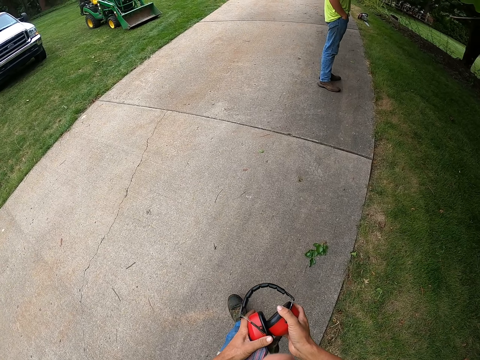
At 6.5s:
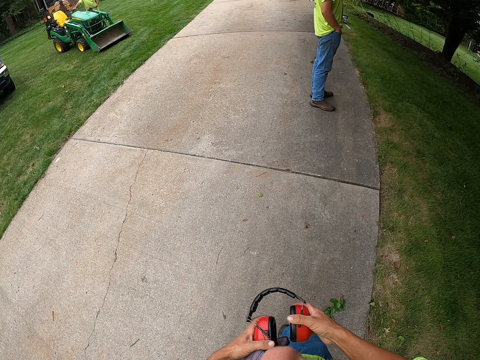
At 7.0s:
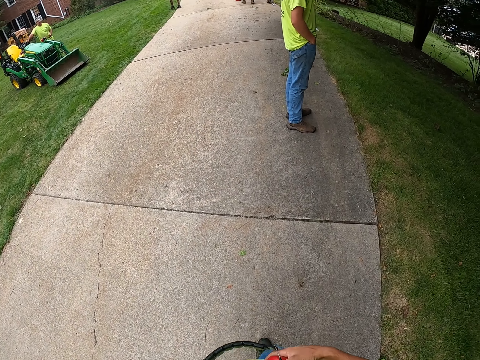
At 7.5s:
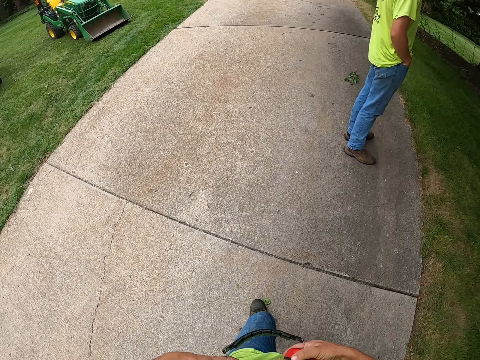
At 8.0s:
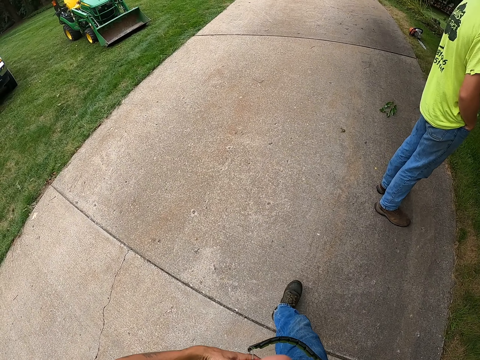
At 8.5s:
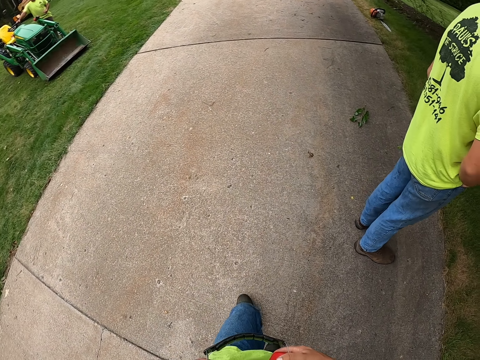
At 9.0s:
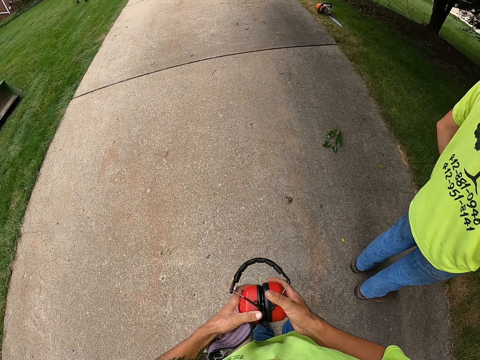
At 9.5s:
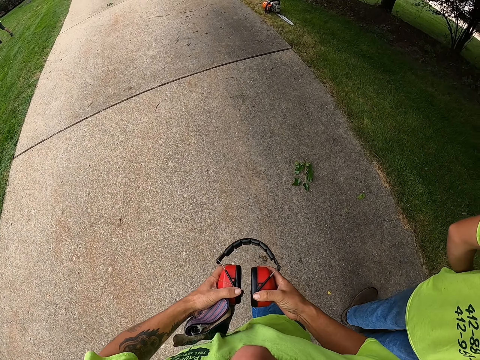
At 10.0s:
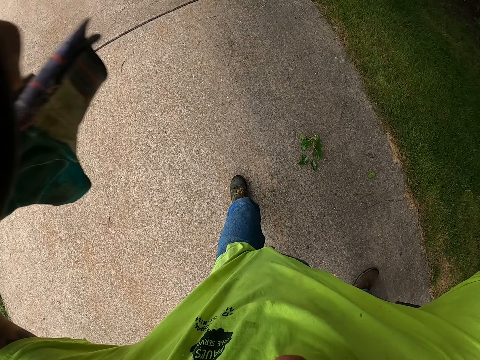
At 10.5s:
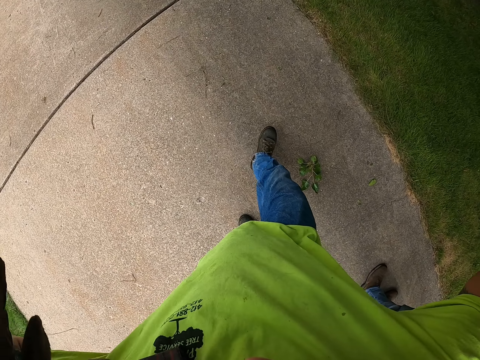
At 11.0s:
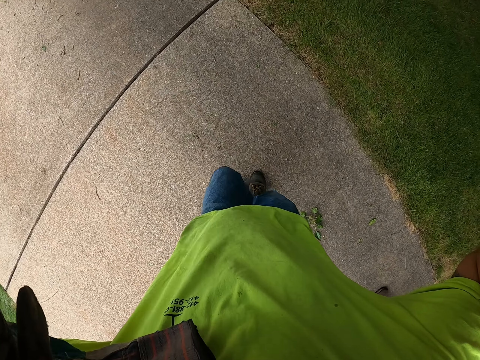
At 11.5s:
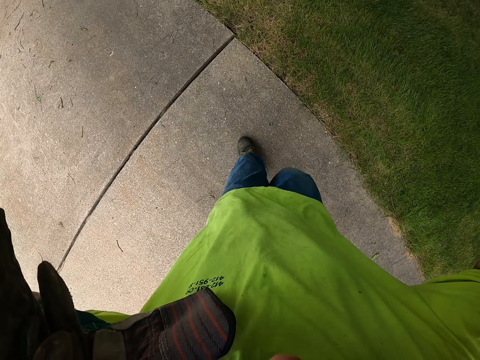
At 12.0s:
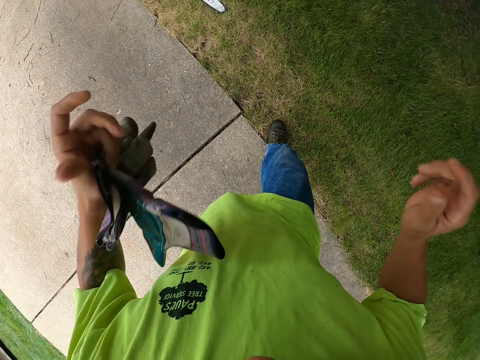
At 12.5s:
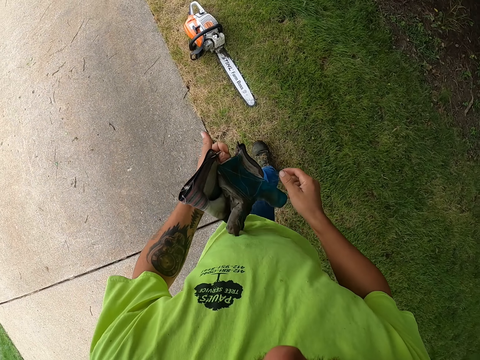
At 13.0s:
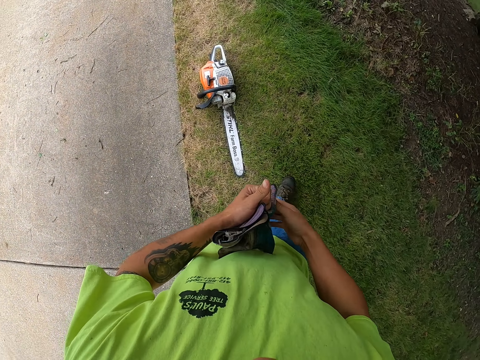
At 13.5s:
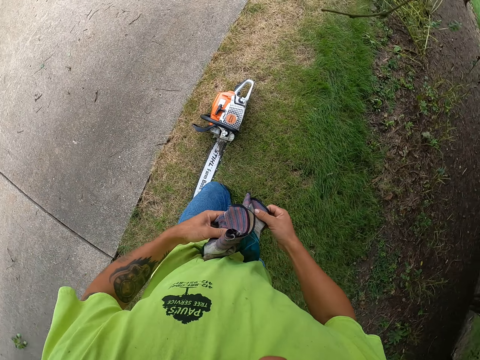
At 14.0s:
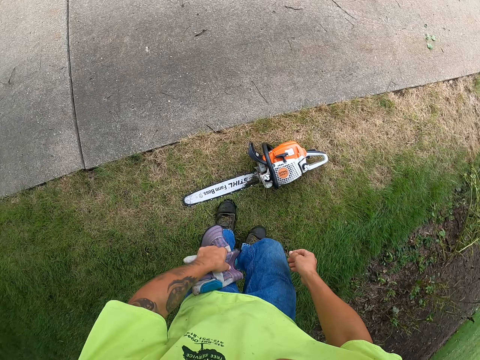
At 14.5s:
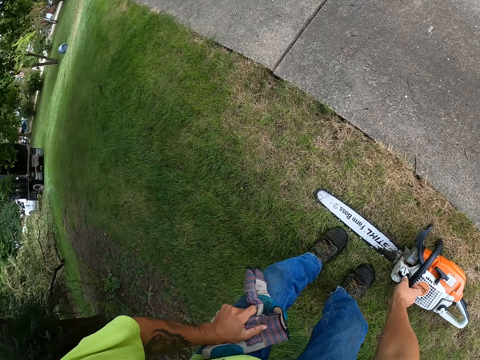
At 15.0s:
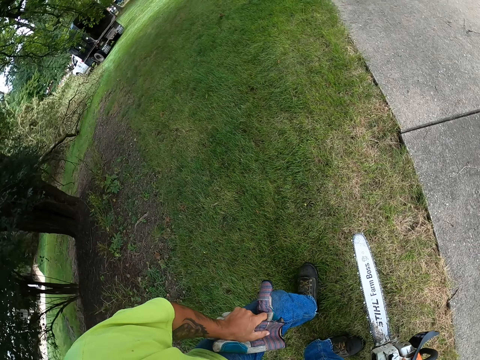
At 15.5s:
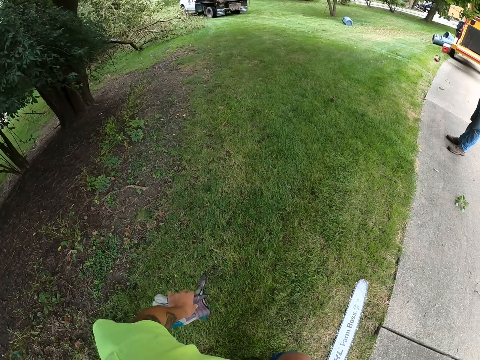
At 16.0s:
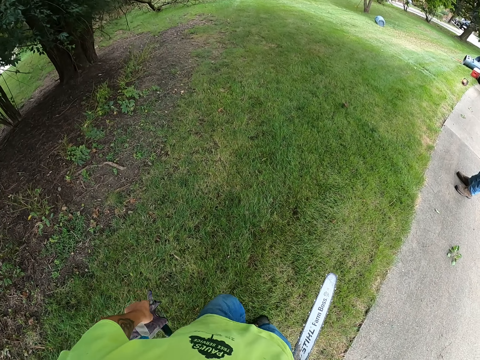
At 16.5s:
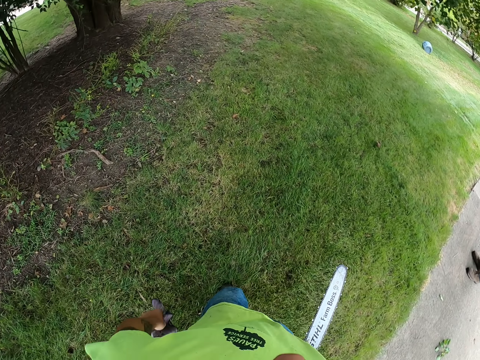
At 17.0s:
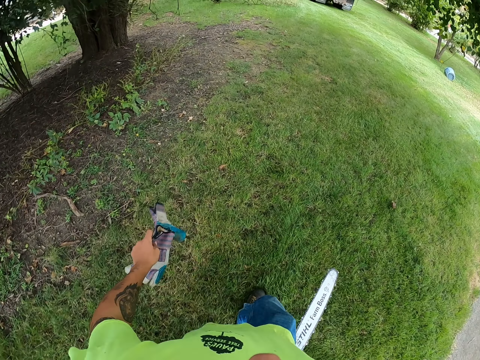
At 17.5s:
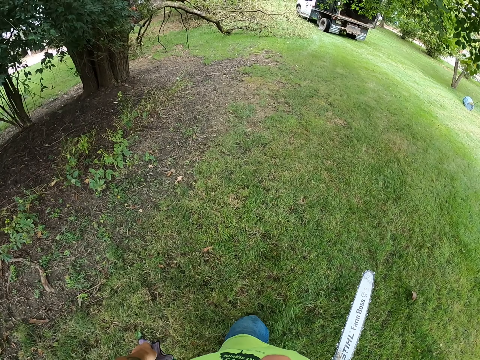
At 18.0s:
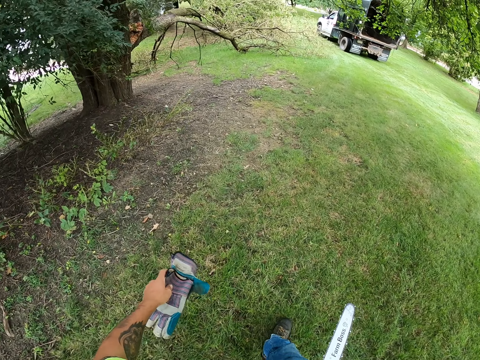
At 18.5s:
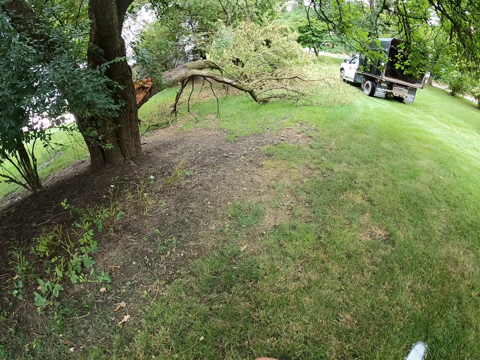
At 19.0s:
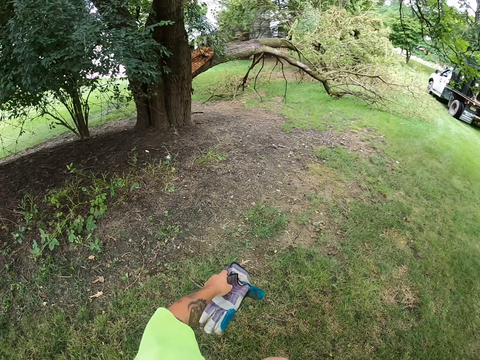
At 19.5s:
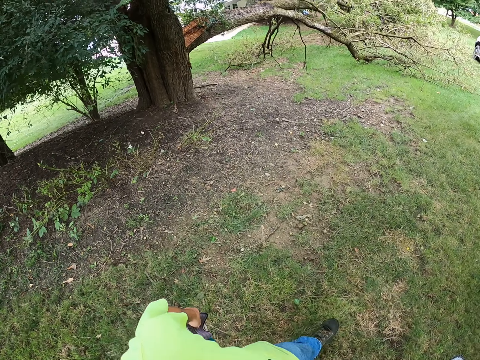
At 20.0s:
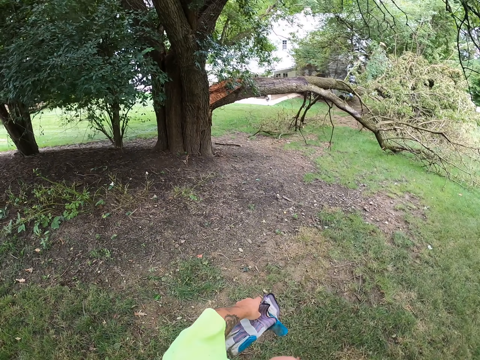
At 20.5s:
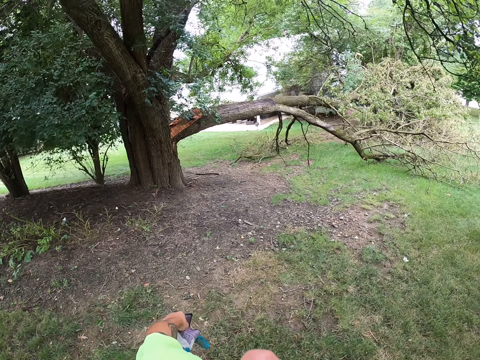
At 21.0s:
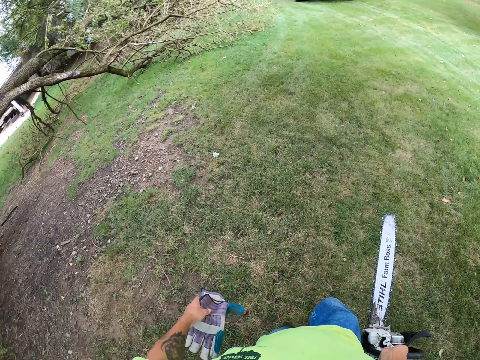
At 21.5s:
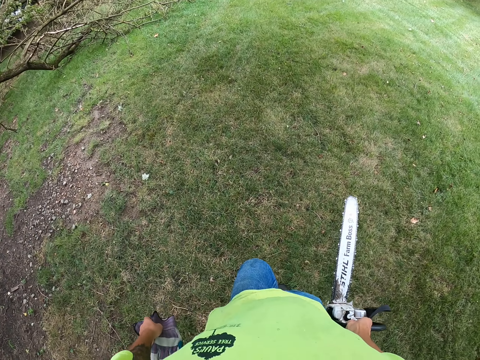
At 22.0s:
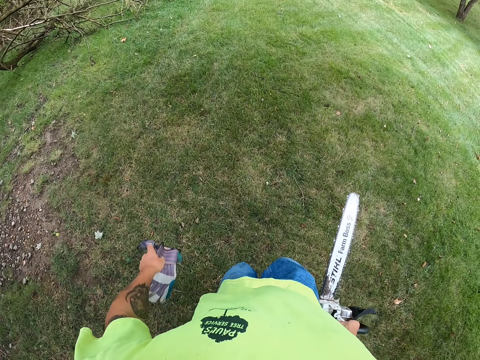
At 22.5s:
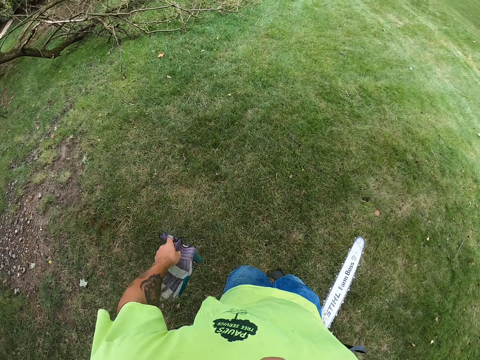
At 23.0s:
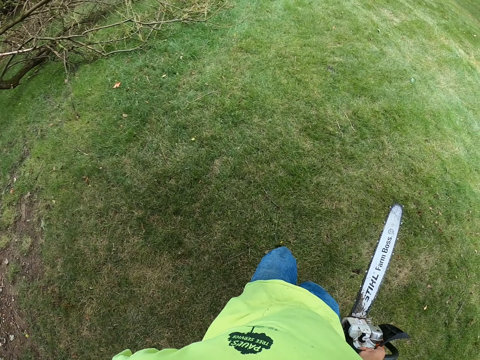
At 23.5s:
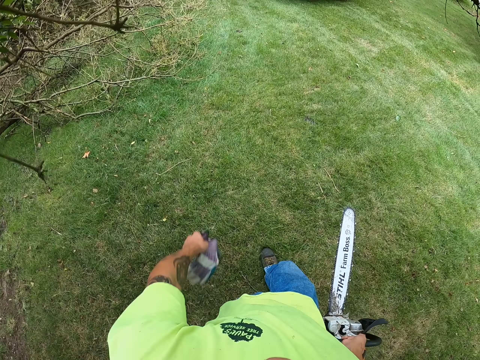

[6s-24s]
The camera wearer adjusts the ear muff. He holds the headset with both hands. He wears the headset on his head with both hands. He walks on the lawn. He holds the pair of gloves with both hands. He picks a chainsaw from the floor with his right hand. He walks on the lawn.

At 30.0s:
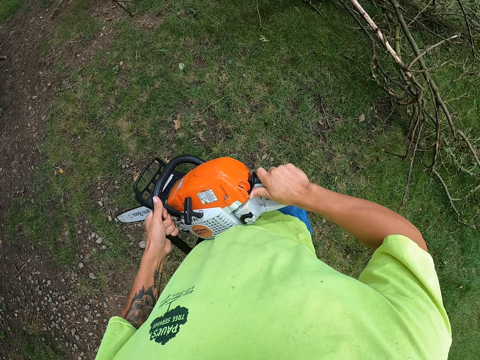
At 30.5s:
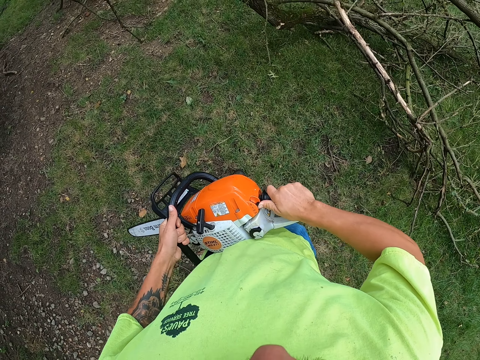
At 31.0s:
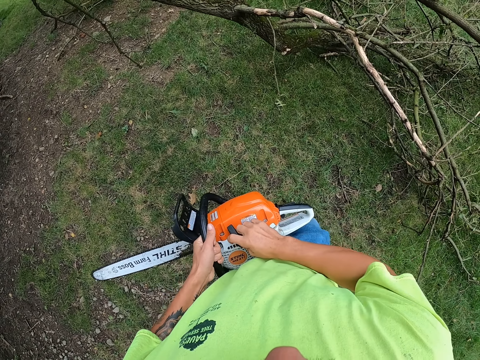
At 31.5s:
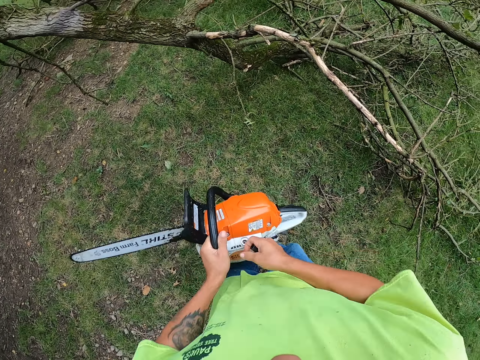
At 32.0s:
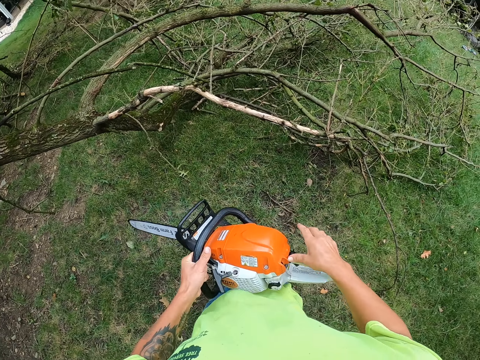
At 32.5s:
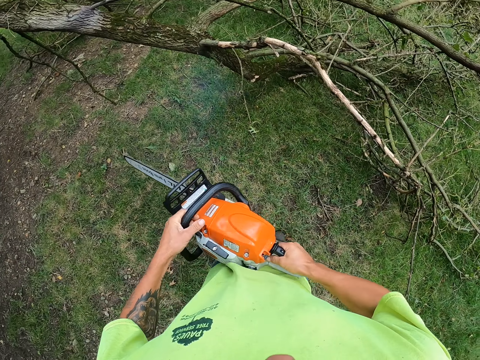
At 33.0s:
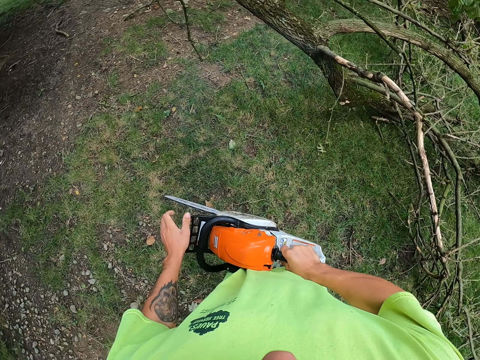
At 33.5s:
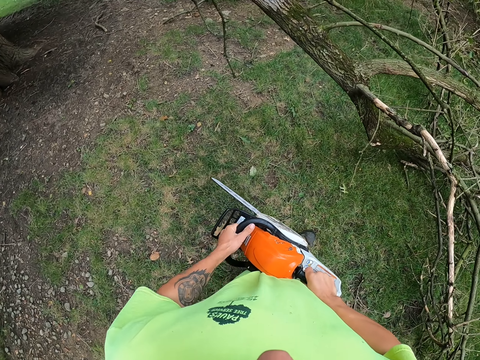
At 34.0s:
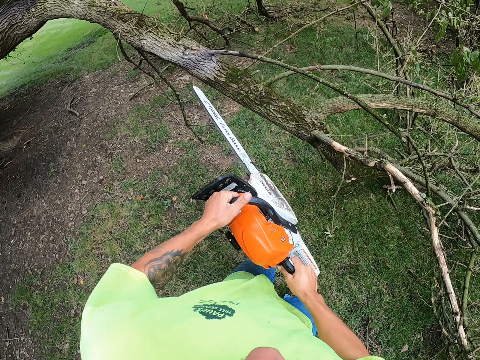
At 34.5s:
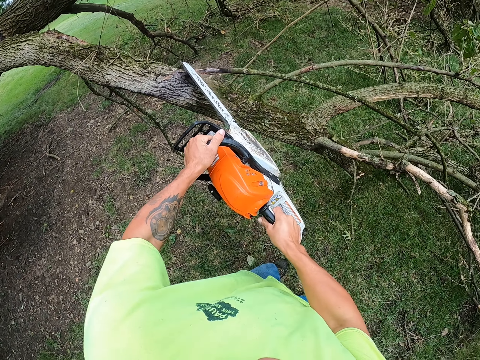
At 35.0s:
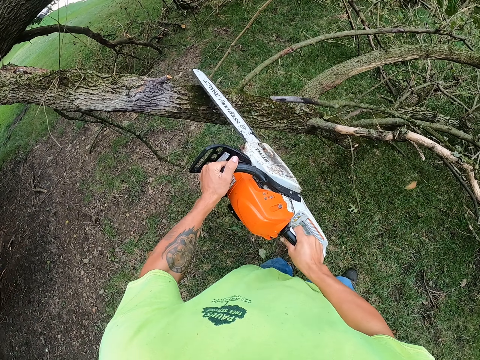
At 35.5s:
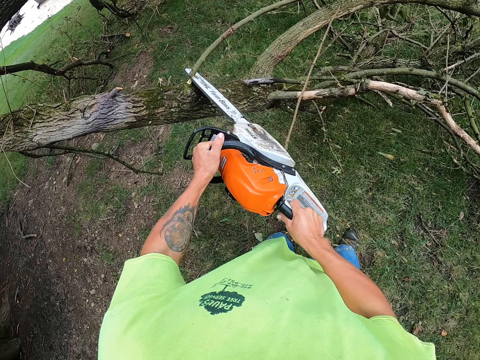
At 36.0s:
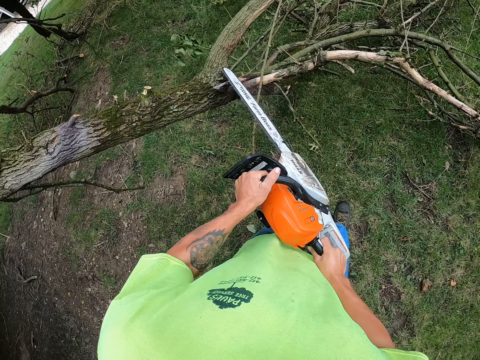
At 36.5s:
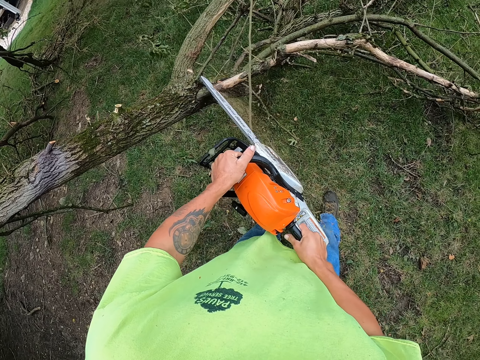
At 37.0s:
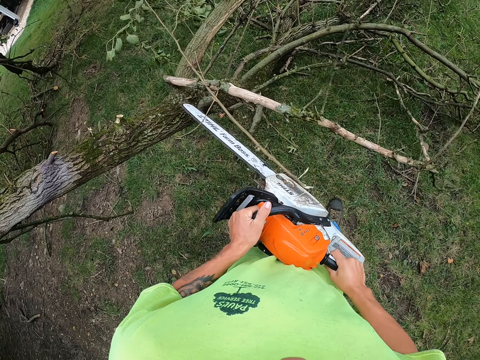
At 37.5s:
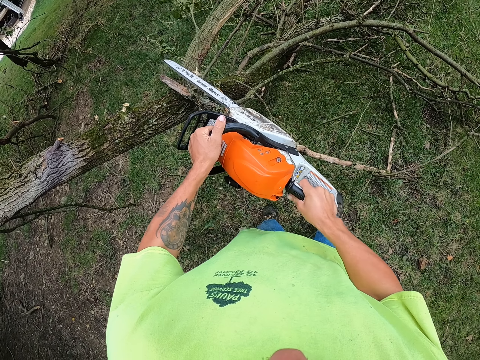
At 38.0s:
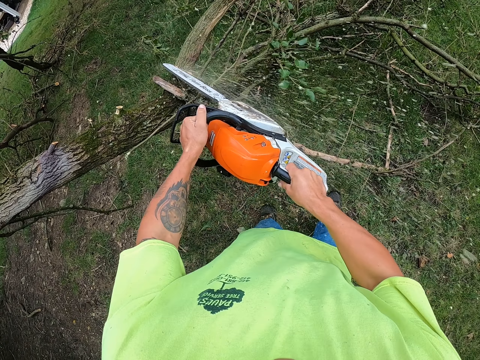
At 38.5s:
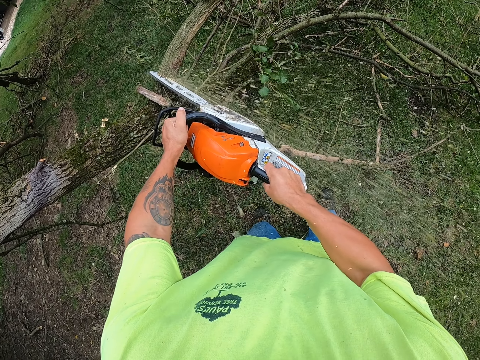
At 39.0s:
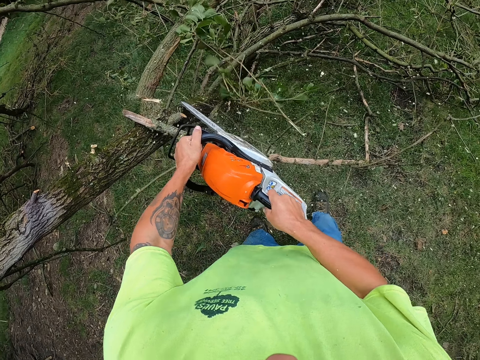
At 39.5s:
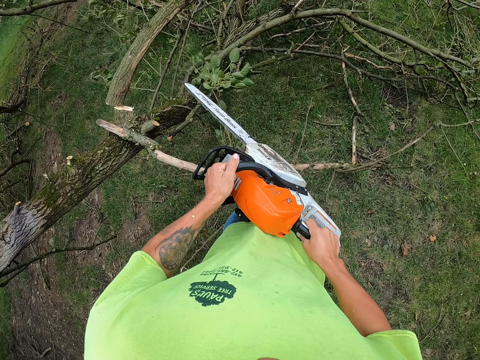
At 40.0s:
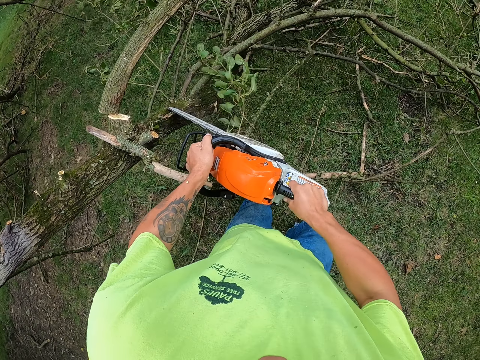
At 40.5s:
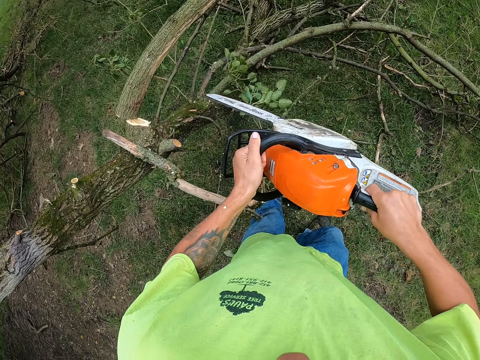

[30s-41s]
The camera wearer turns on the chainsaw with his right hand. He holds the chainsaw with both hands. He moves on the lawn. He cuts tree branches on a tree with the chainsaw with both hands.
